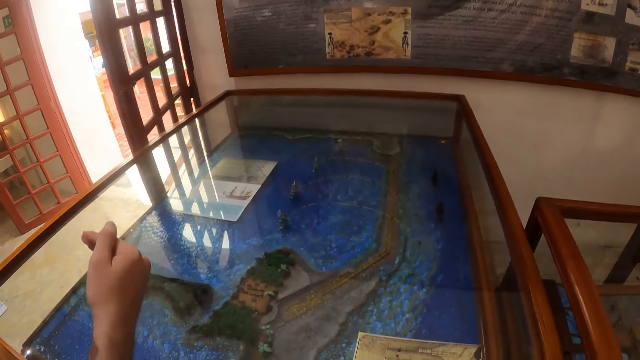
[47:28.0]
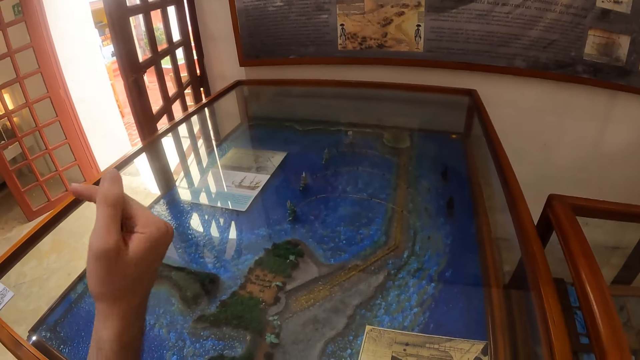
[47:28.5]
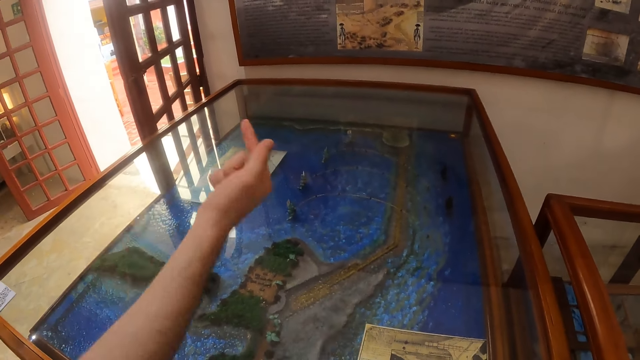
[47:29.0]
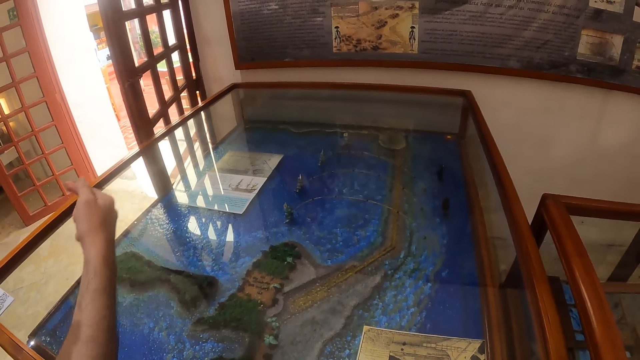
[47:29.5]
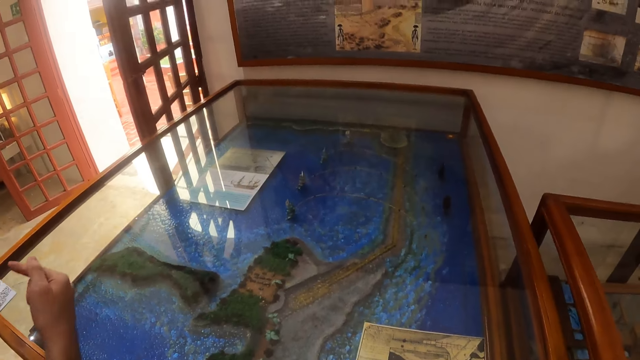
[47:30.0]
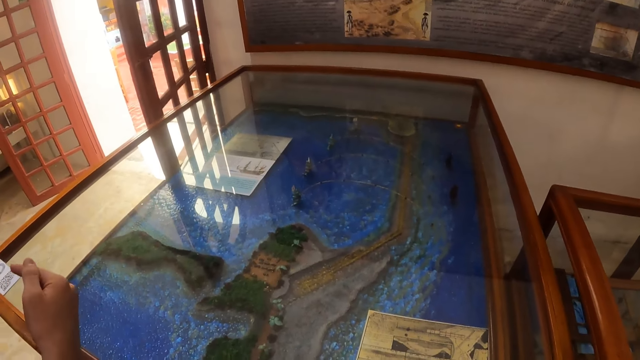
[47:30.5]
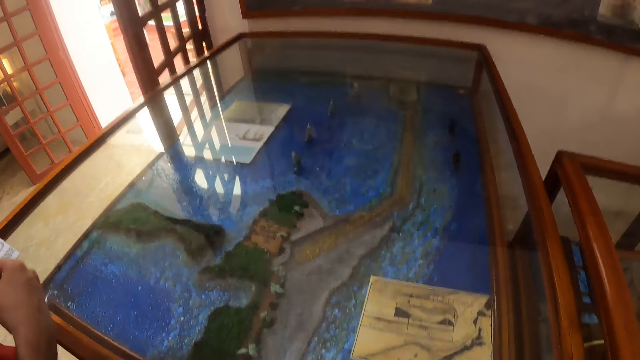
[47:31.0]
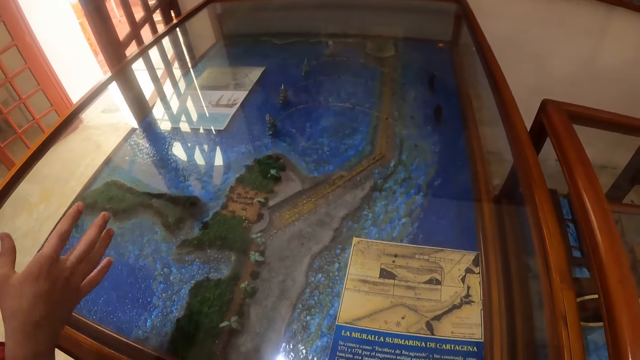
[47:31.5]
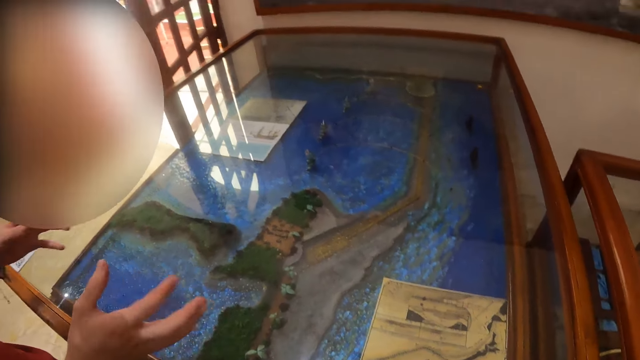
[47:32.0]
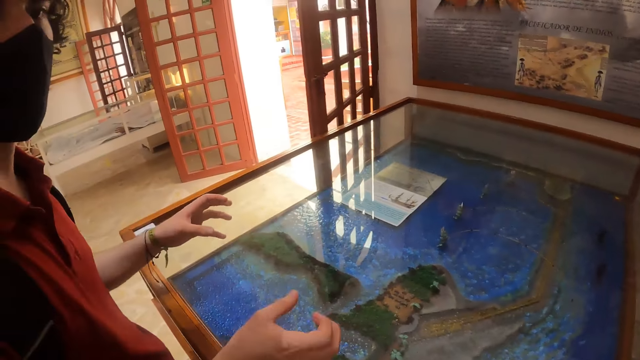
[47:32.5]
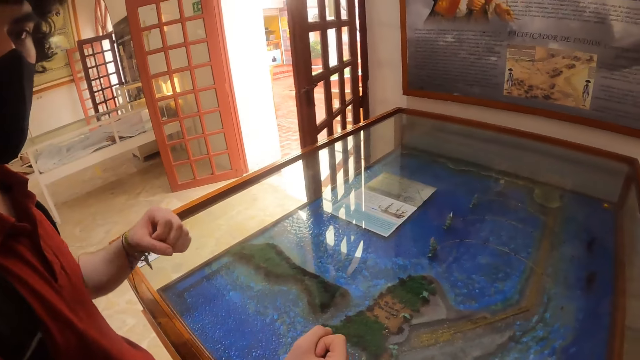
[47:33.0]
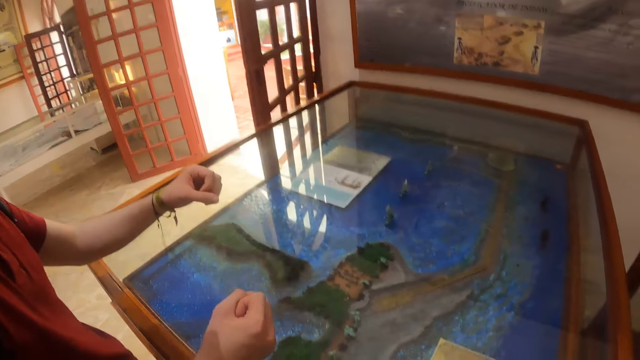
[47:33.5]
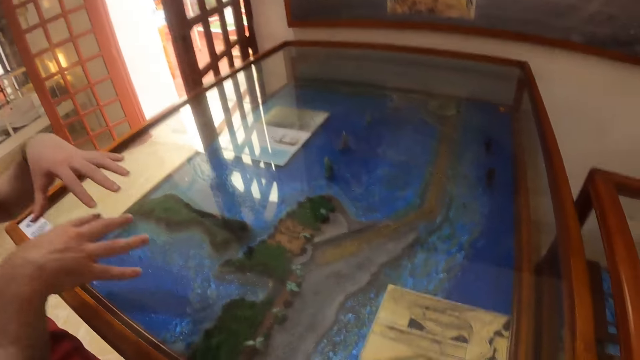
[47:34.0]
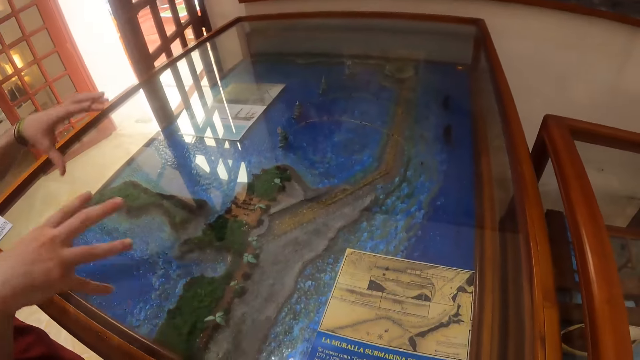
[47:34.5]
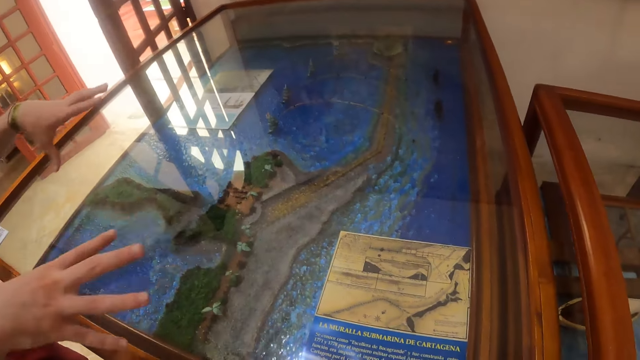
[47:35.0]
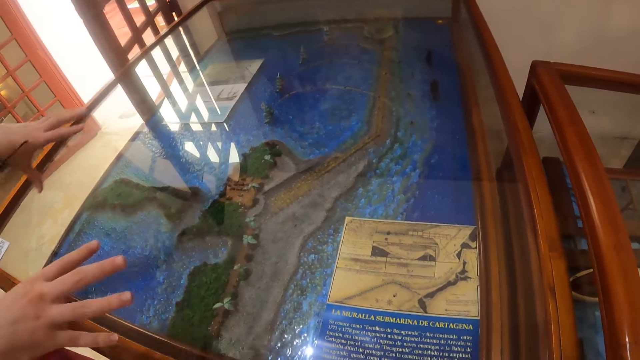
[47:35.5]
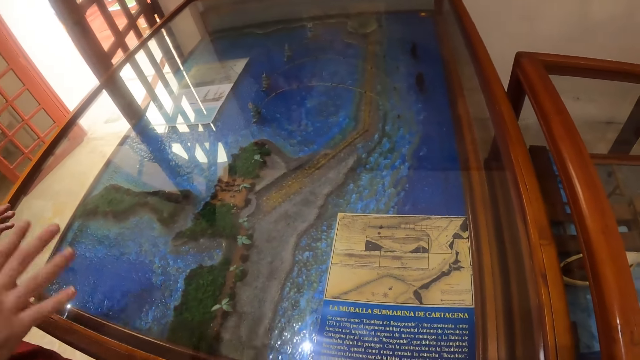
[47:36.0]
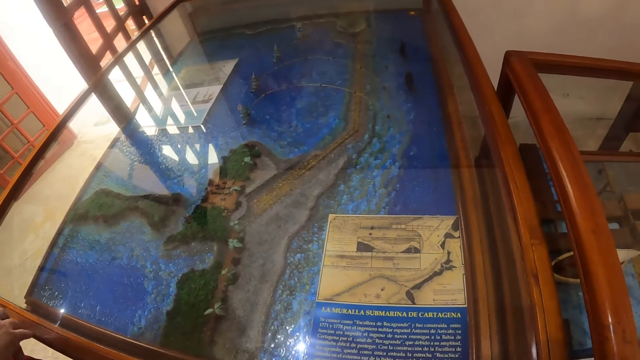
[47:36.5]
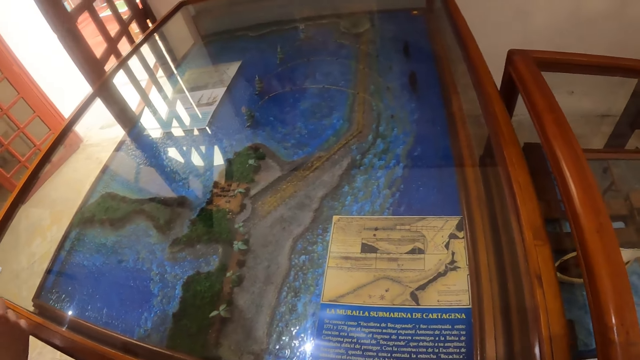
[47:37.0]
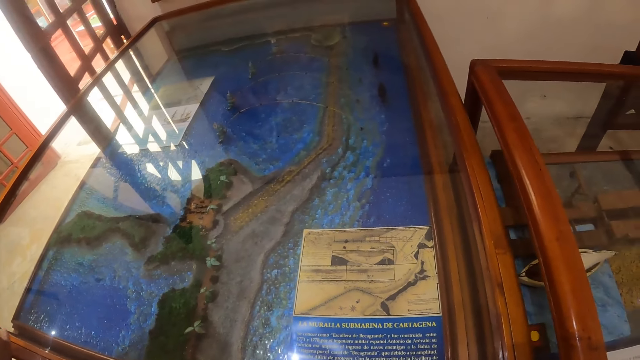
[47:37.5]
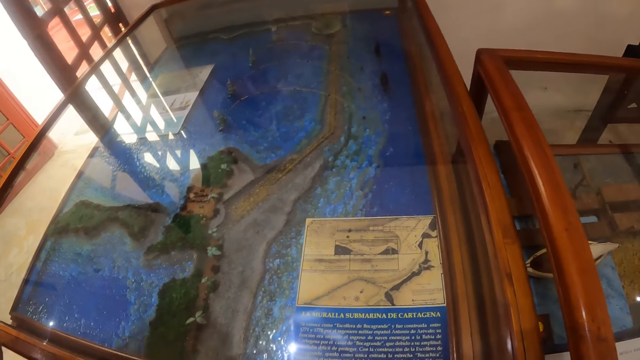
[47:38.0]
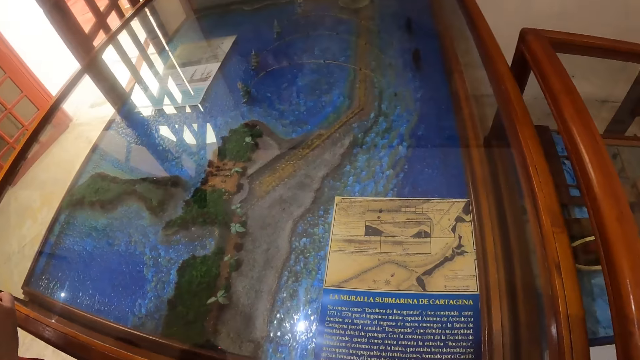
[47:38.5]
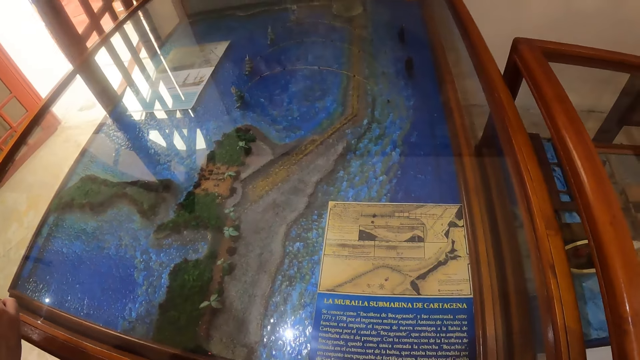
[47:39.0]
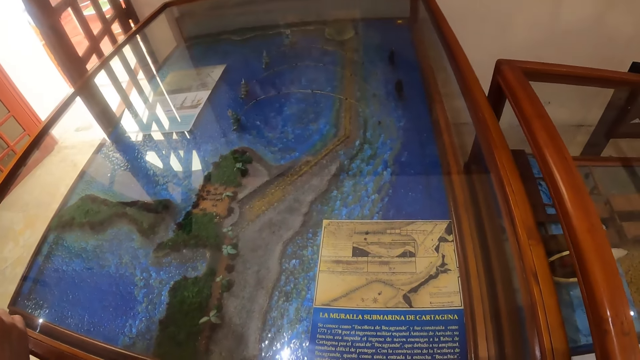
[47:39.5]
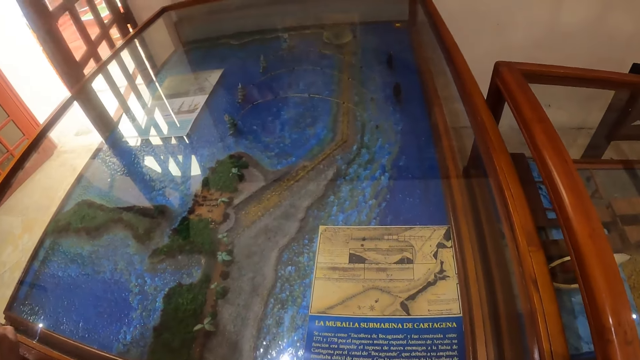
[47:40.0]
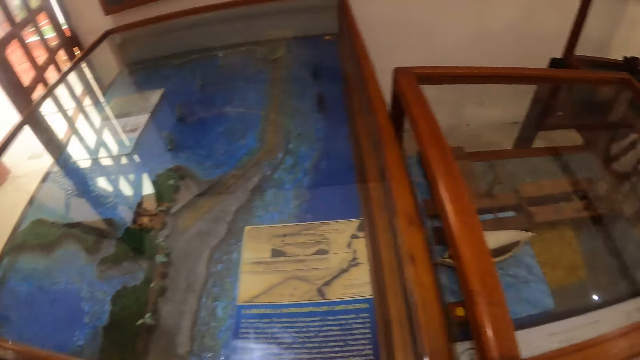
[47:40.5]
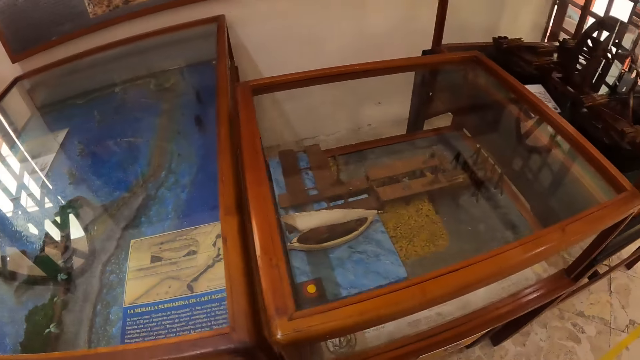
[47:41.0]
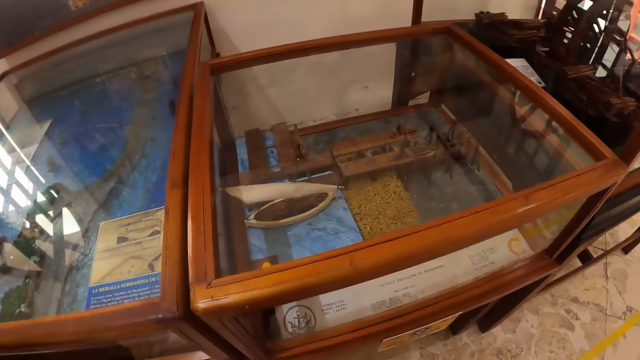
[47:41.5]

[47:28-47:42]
A man talks to the camera wearer. The camera wearer looks at the picture at the table.

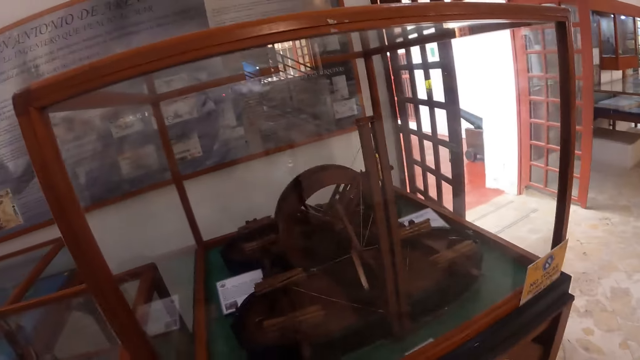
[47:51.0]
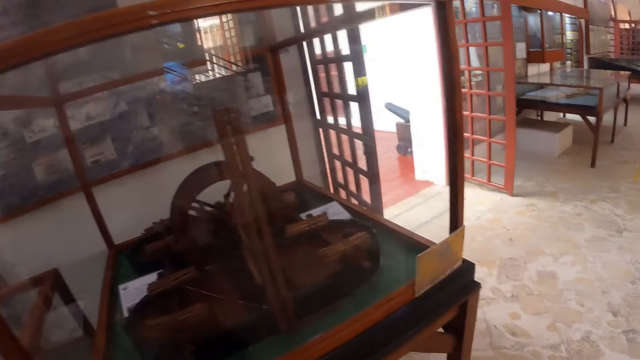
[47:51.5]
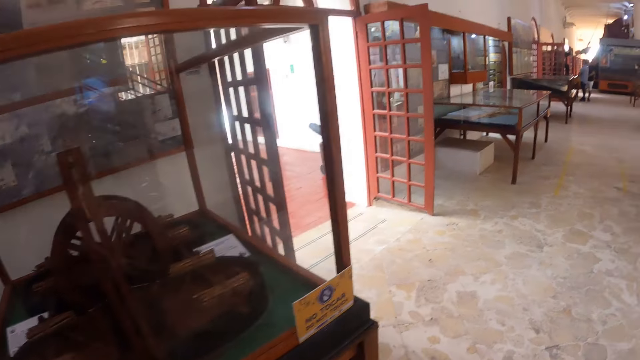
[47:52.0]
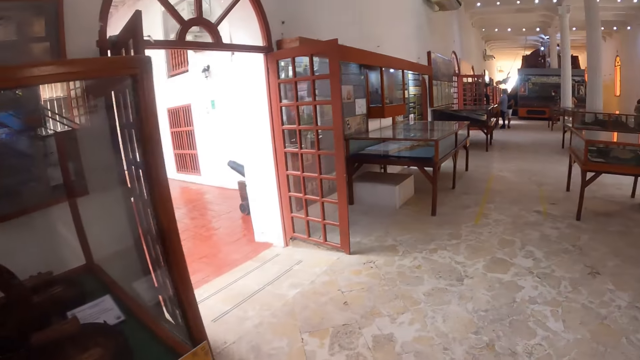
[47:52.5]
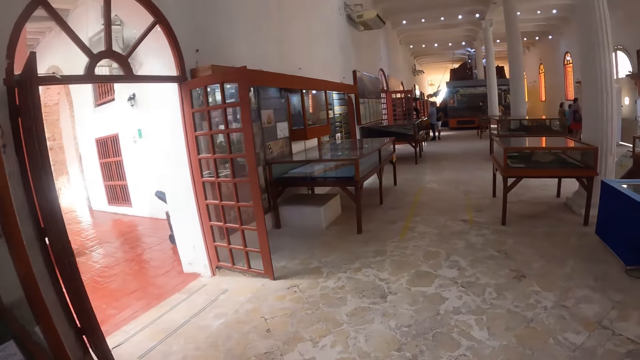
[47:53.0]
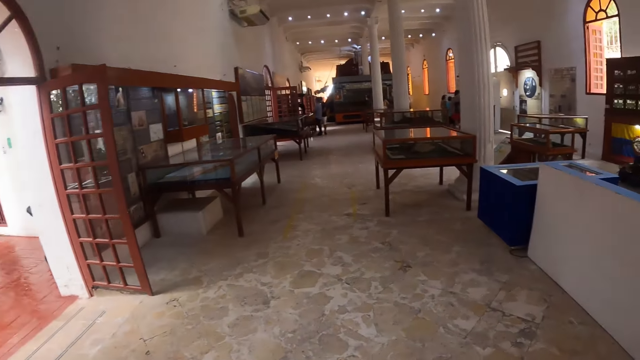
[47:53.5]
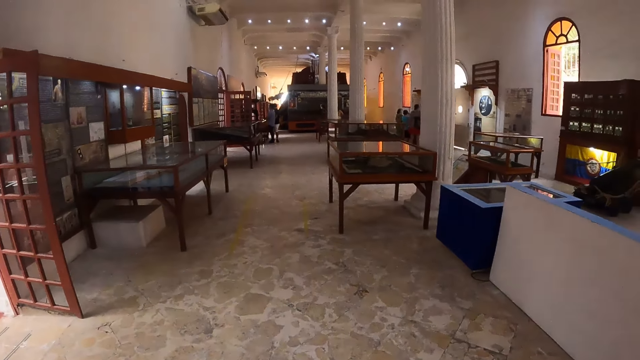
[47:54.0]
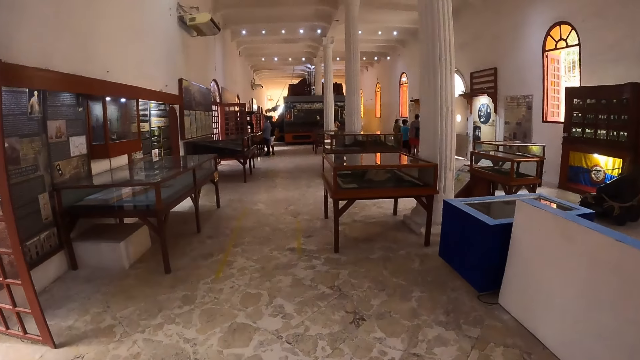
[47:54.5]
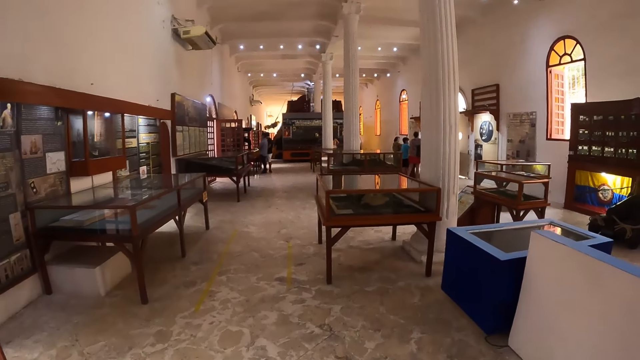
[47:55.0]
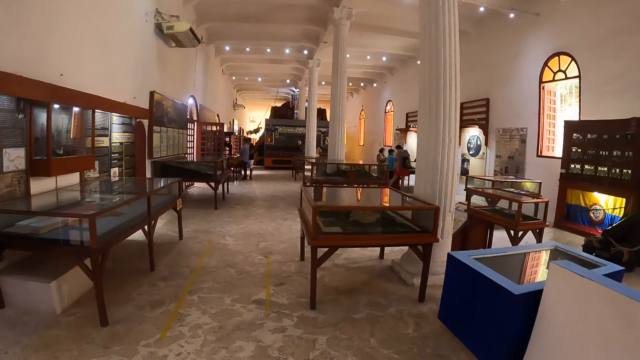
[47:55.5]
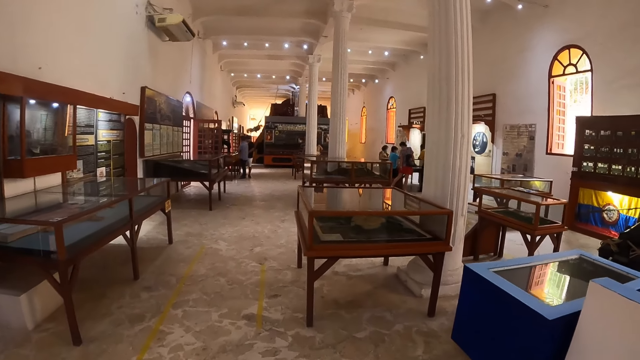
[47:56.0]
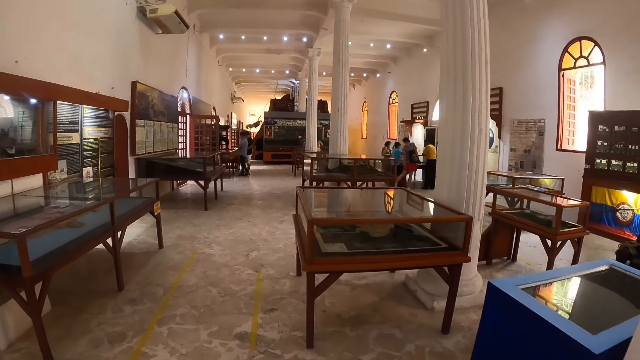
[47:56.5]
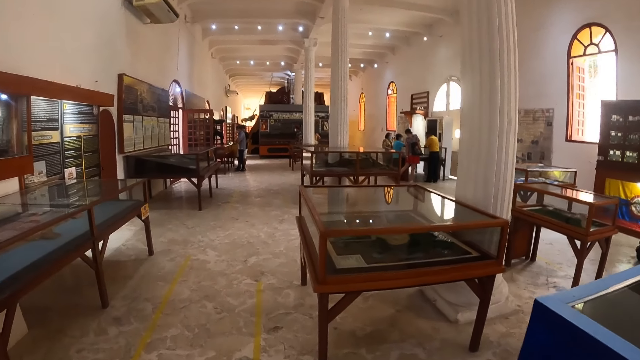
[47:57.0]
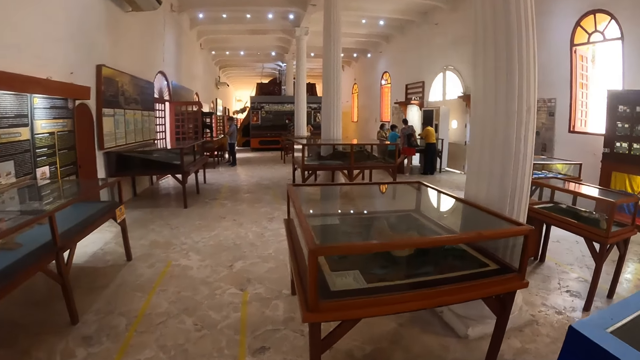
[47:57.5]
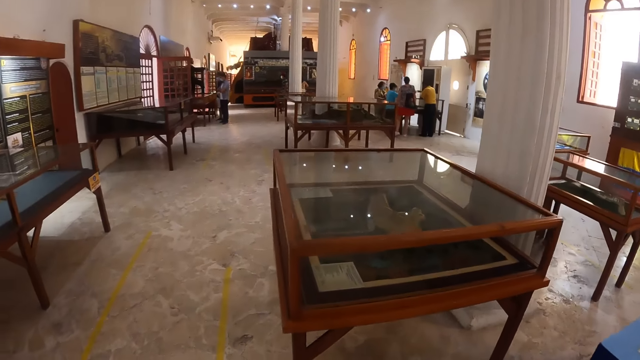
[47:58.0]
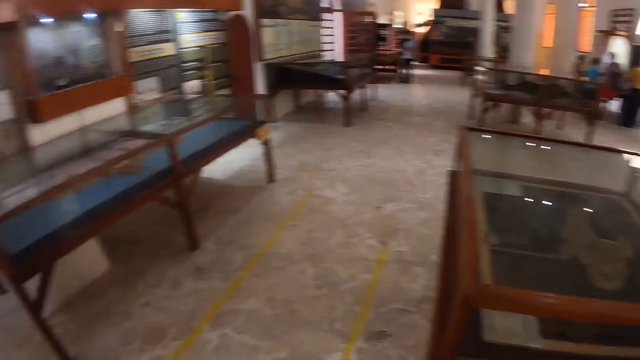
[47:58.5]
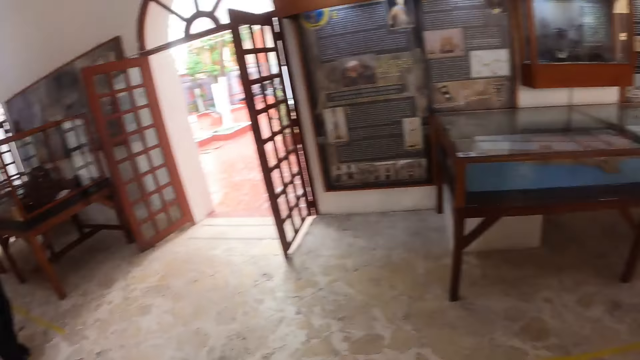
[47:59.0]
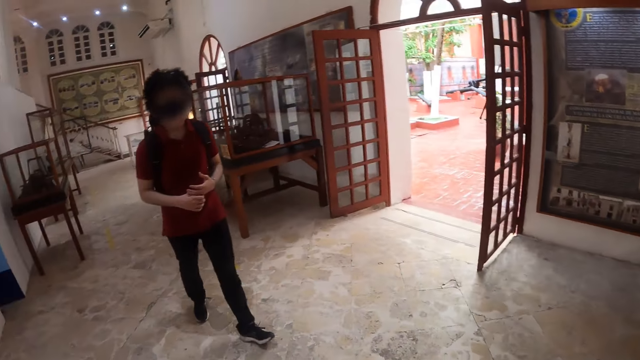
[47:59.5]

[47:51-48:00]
The camera wearer walks around the room. They look around.
